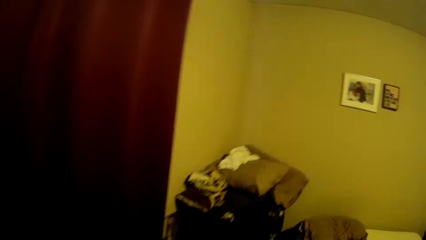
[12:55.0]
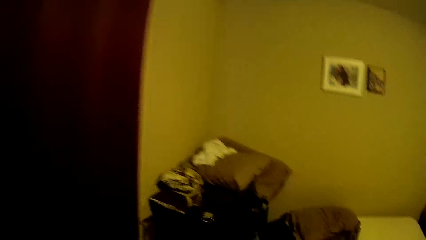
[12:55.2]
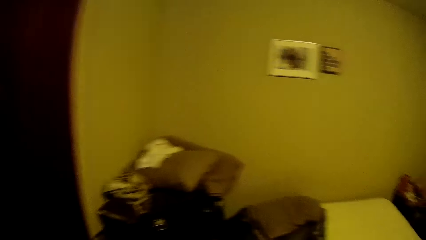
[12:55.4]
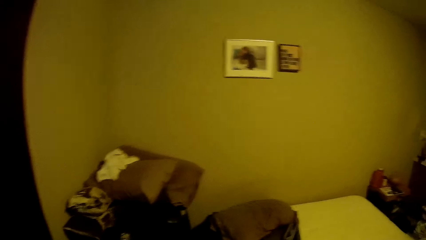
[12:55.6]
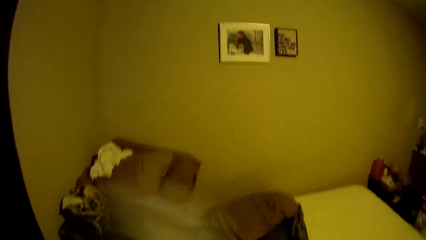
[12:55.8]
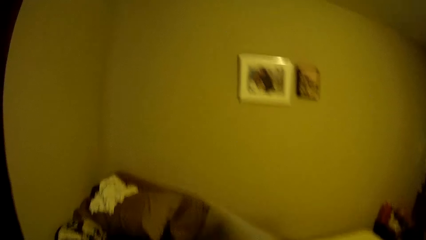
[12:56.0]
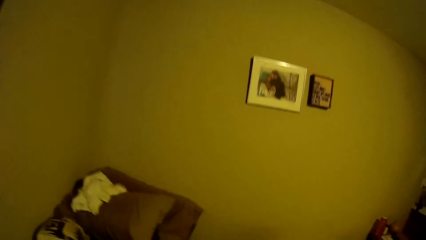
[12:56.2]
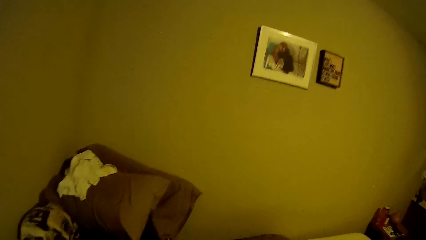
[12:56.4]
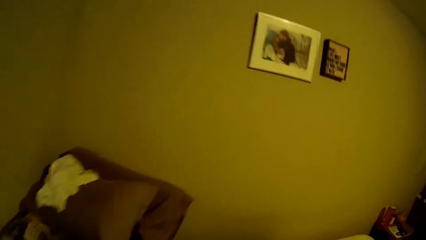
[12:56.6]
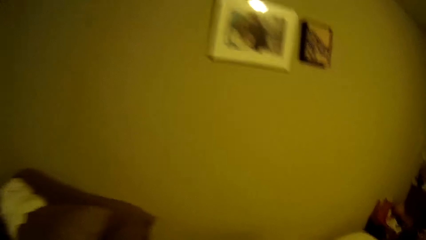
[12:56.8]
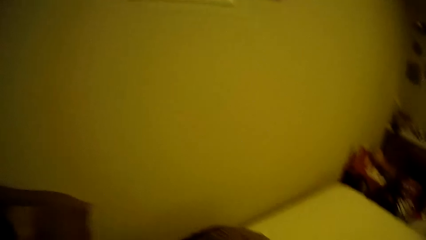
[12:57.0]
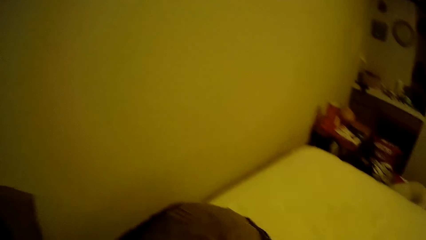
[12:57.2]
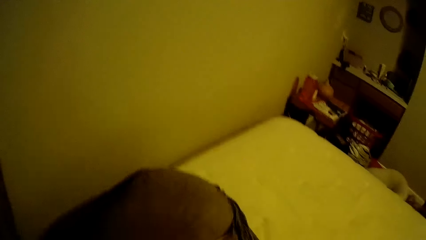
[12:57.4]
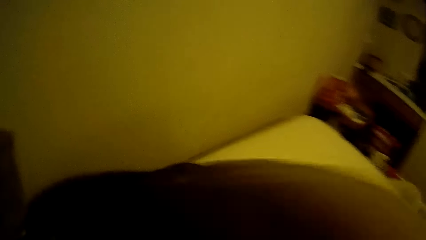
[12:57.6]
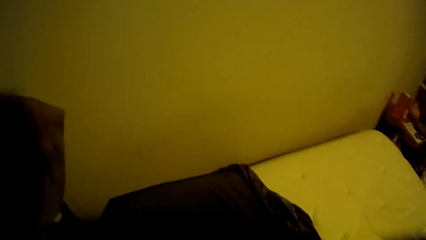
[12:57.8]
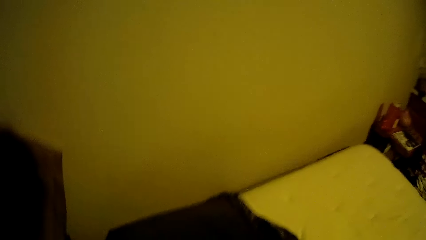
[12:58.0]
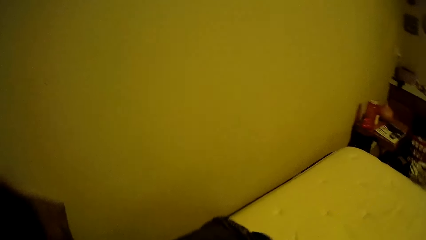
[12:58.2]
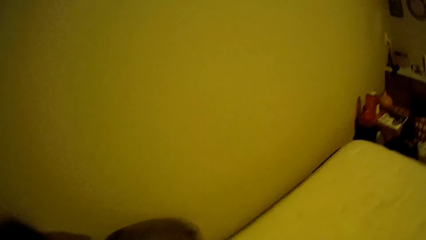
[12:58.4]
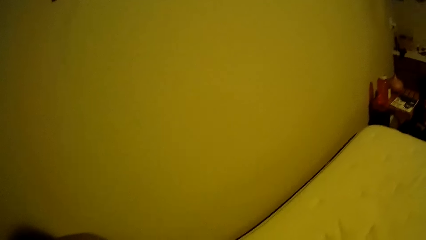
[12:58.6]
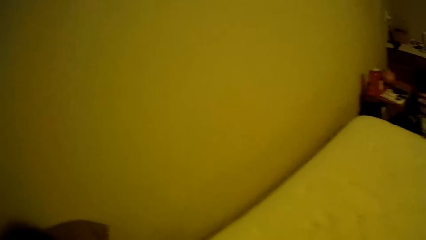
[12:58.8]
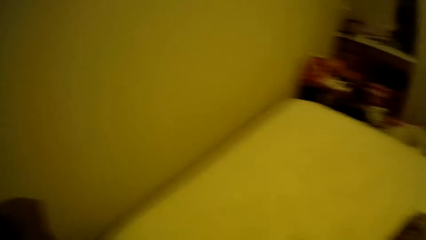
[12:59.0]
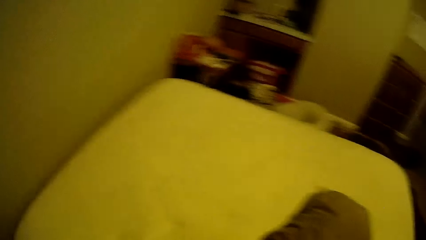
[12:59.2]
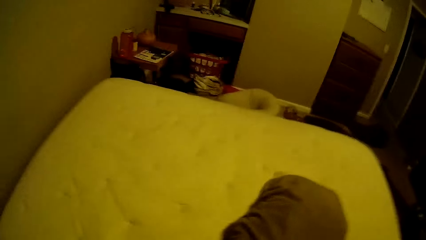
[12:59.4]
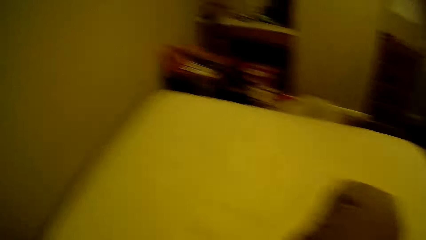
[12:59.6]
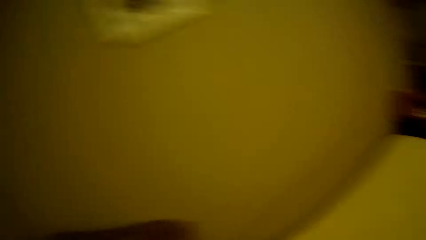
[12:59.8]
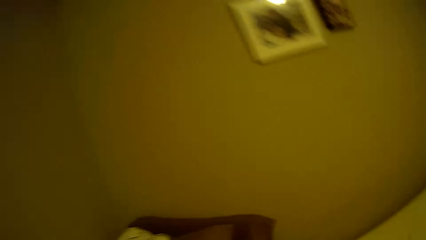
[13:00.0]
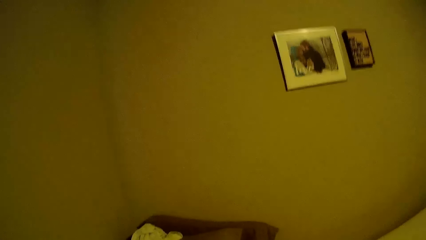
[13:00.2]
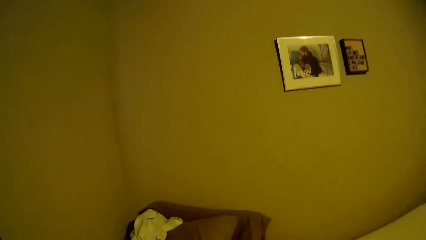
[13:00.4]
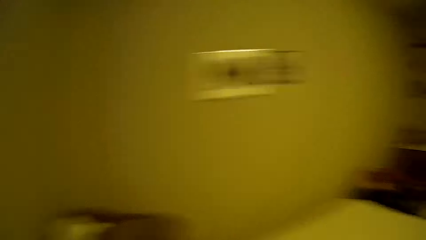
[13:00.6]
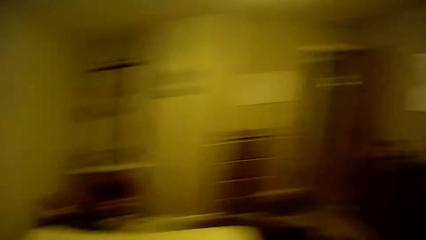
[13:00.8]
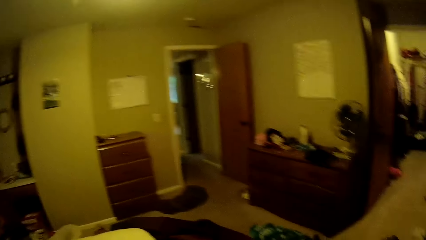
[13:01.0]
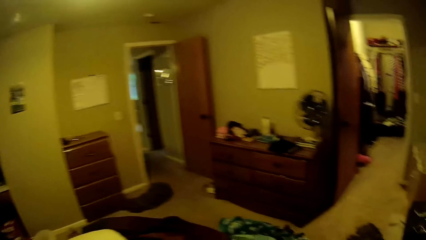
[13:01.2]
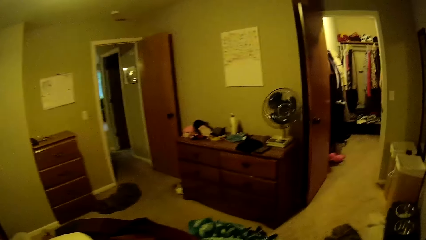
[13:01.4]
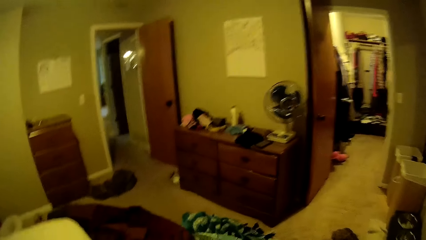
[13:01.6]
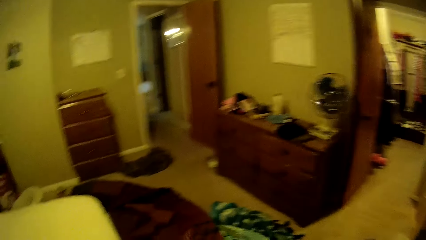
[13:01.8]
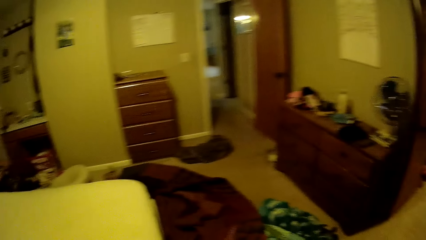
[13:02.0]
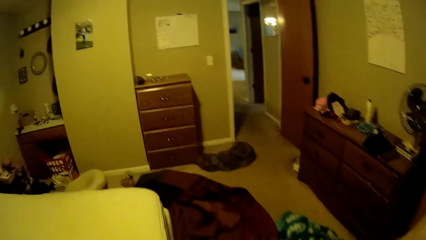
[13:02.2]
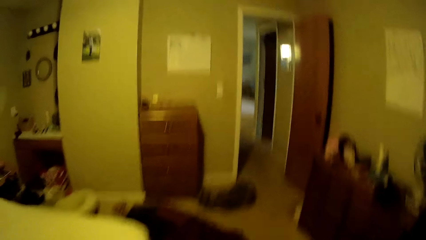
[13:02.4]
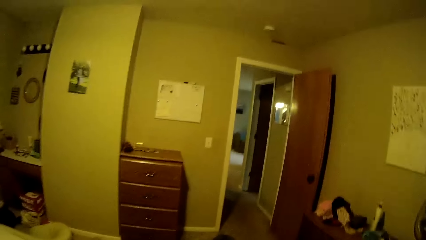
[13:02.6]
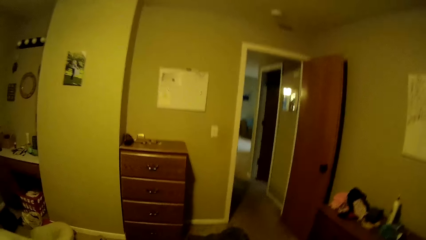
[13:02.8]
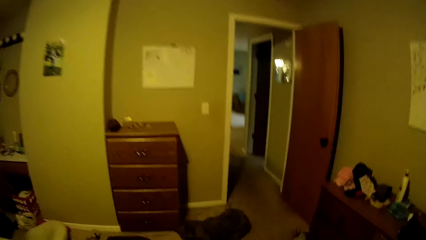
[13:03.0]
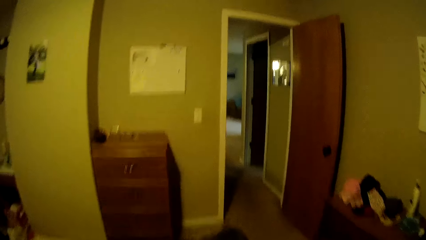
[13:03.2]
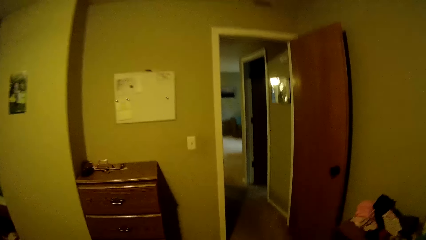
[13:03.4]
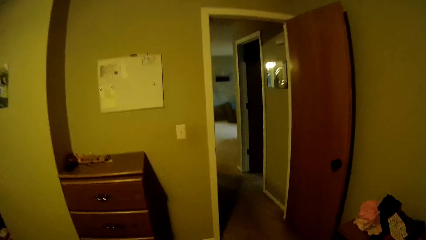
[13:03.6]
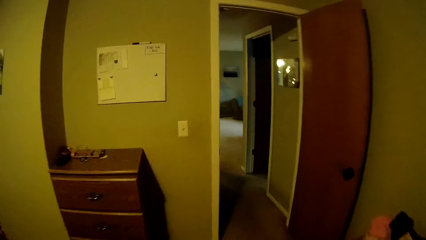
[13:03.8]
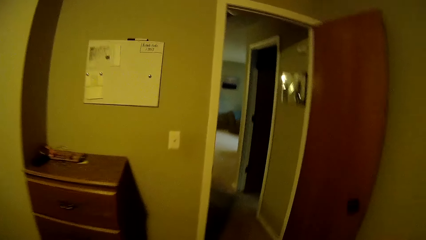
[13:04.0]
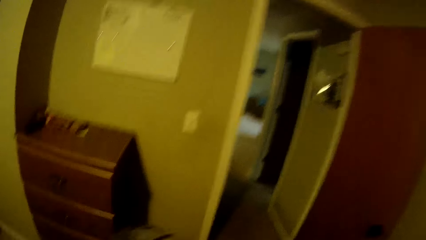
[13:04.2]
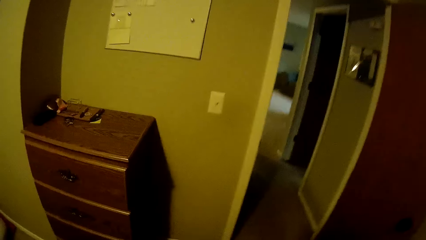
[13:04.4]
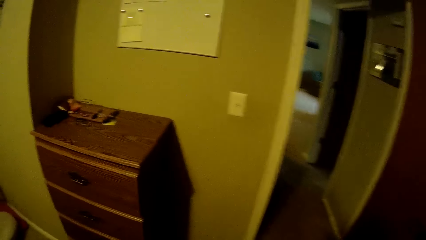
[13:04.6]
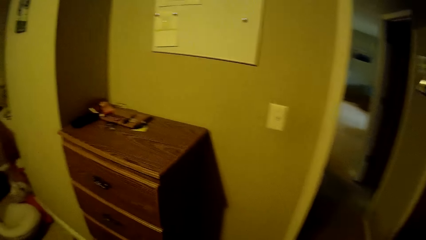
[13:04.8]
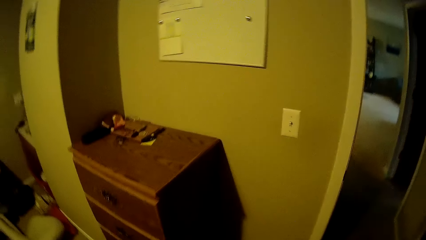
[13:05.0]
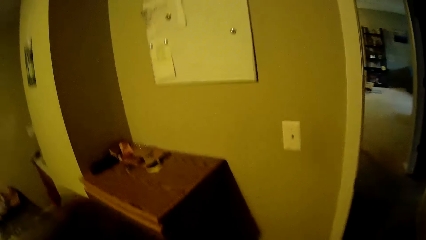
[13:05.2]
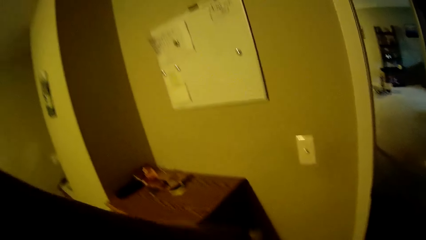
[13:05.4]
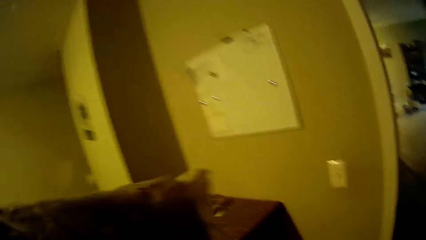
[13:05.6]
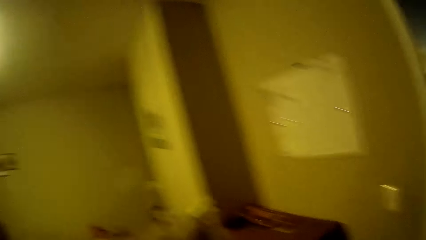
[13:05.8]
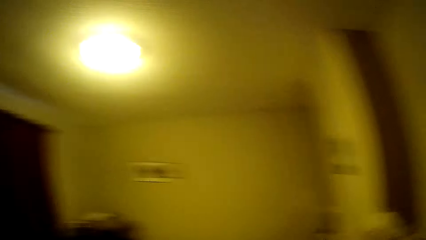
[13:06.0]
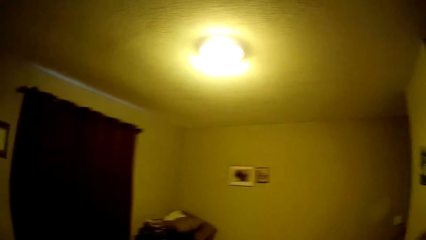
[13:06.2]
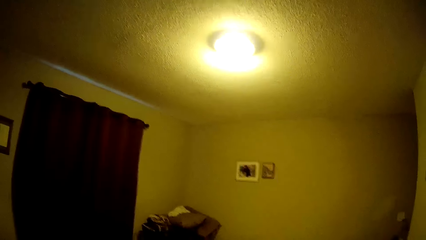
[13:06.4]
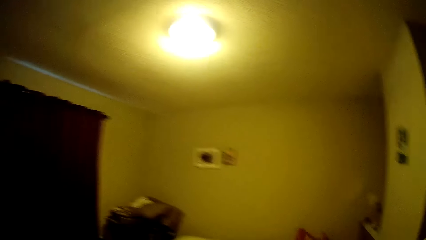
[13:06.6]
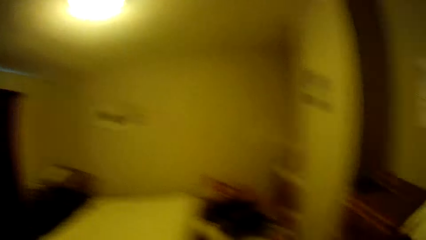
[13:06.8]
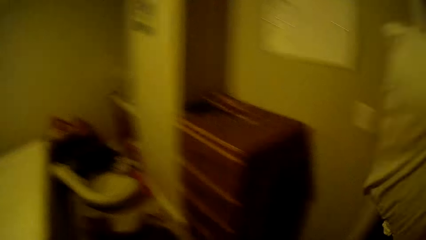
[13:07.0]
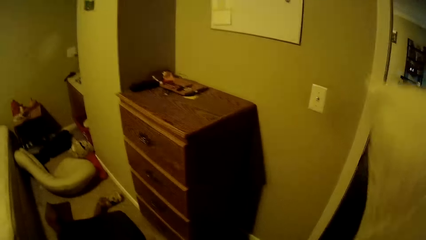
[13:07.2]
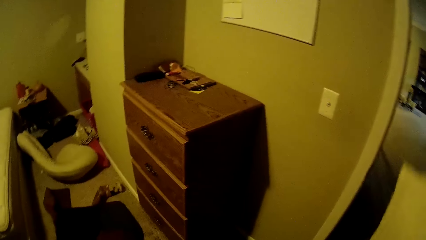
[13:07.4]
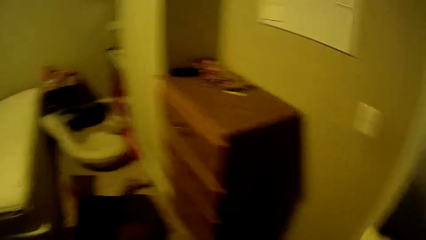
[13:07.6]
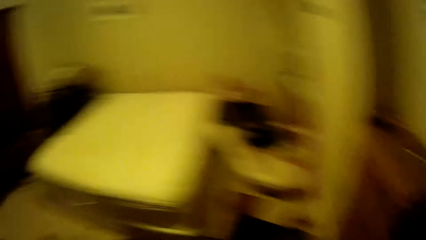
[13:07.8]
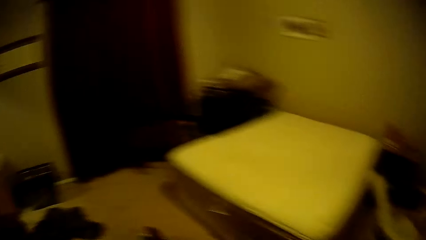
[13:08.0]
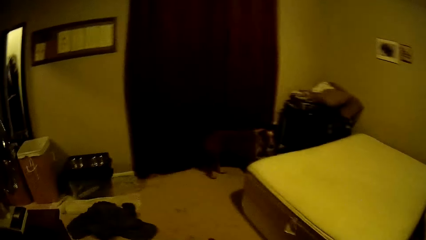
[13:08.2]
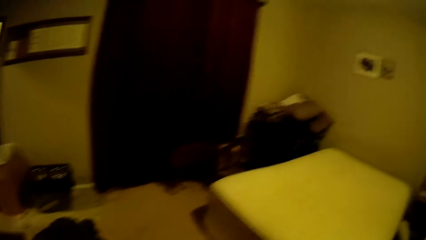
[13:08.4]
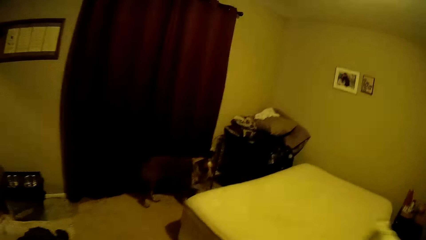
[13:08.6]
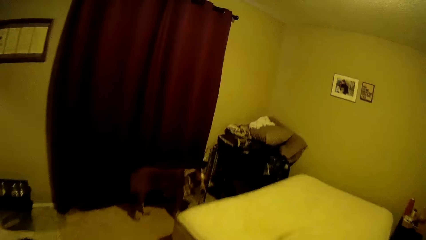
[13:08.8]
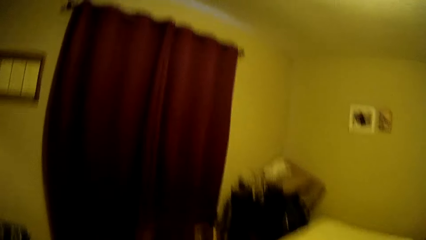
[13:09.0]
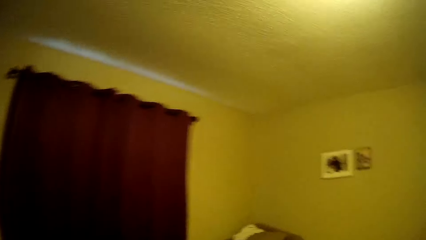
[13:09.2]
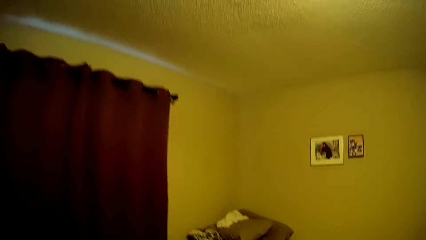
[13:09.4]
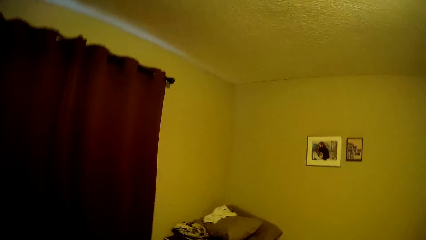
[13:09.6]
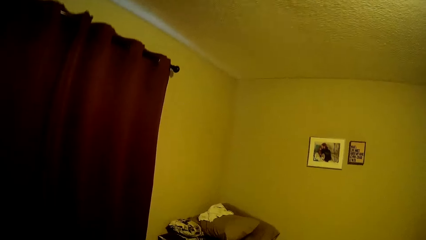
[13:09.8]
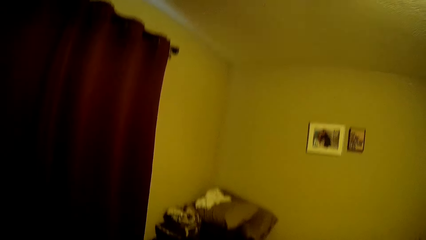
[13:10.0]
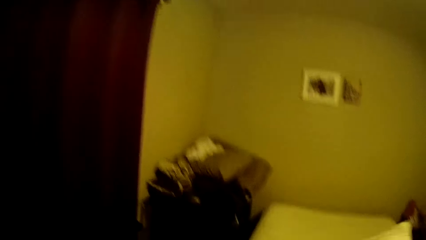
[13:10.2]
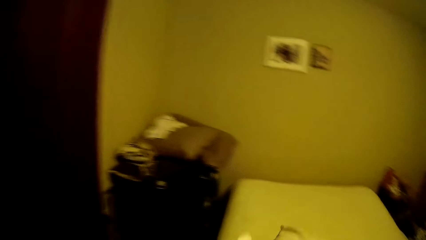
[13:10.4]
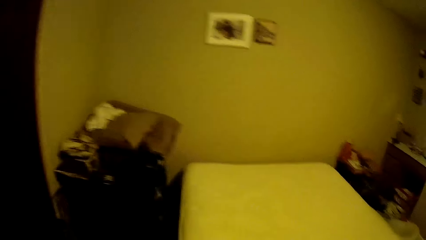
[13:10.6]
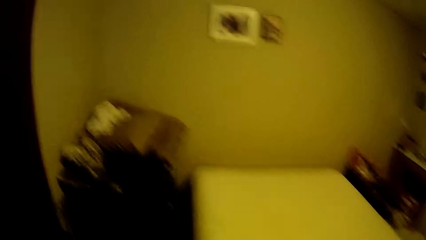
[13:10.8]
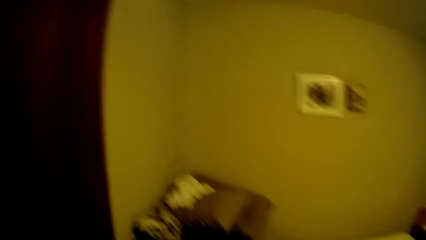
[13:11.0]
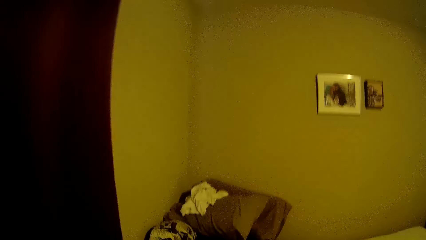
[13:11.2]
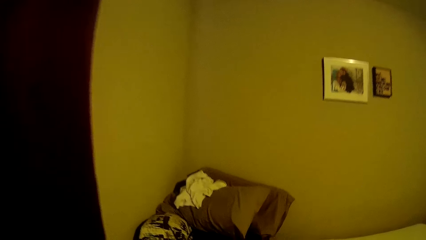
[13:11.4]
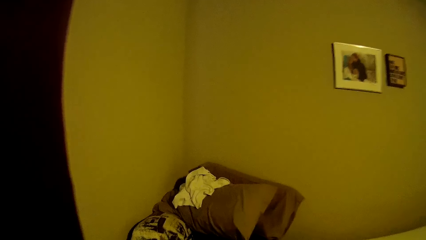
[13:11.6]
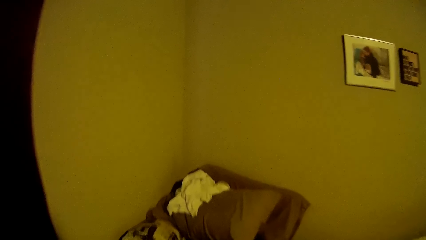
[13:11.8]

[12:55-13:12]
The camera wearer turns towards the bed. They remove the second bedsheet from the mattress. They turn around the room and look around. They move towards the chest of drawers.
